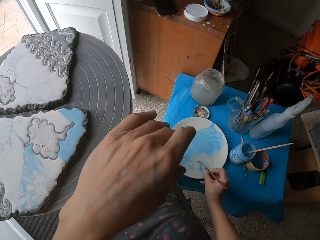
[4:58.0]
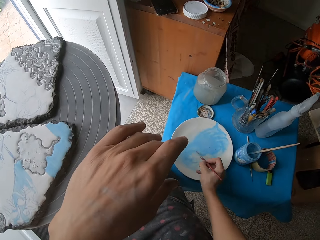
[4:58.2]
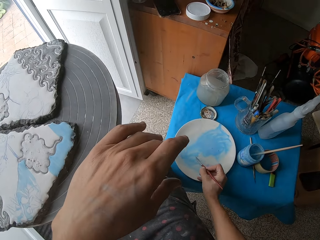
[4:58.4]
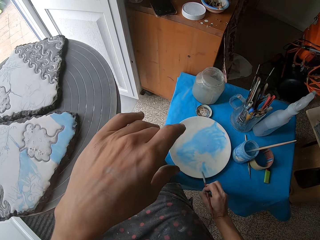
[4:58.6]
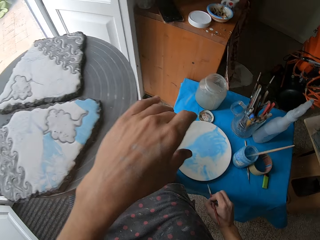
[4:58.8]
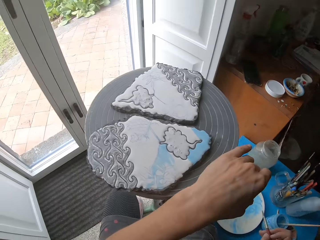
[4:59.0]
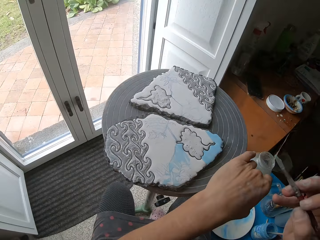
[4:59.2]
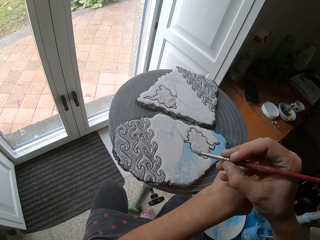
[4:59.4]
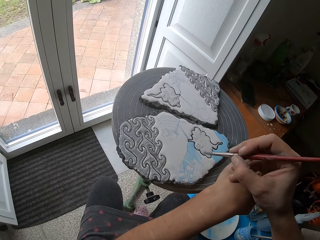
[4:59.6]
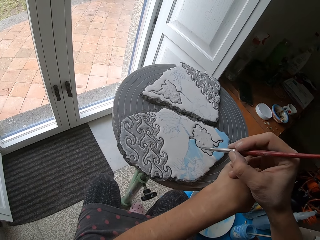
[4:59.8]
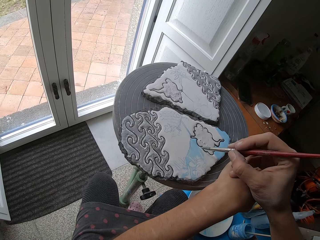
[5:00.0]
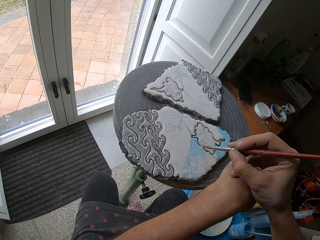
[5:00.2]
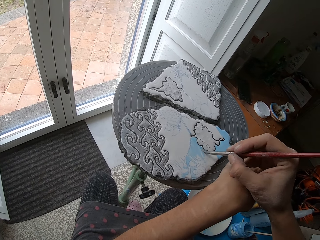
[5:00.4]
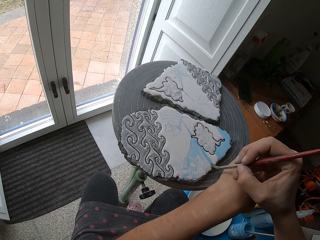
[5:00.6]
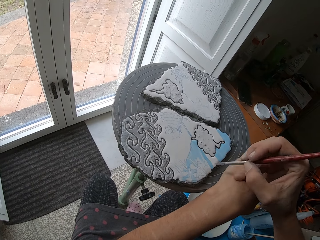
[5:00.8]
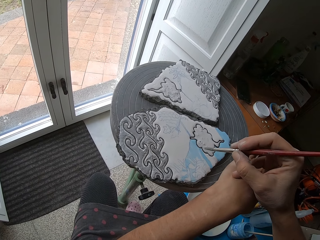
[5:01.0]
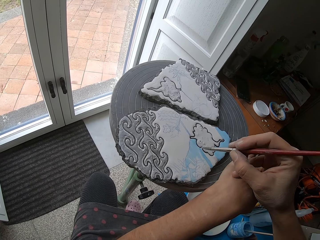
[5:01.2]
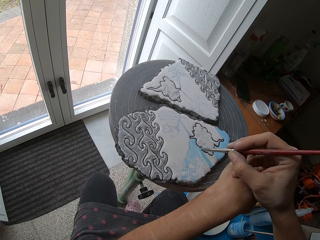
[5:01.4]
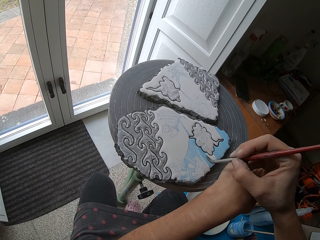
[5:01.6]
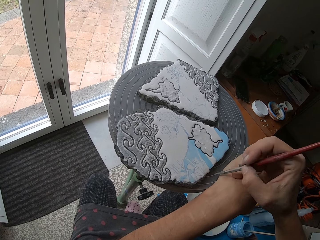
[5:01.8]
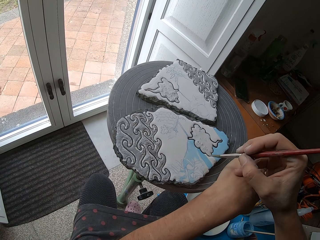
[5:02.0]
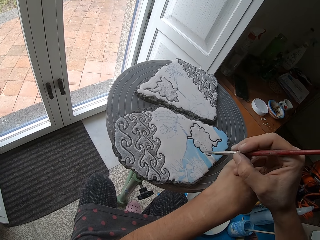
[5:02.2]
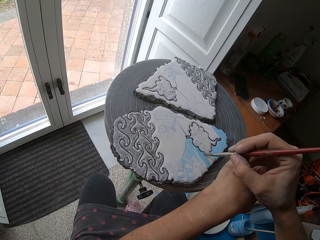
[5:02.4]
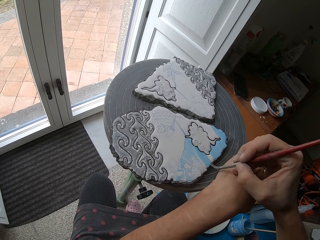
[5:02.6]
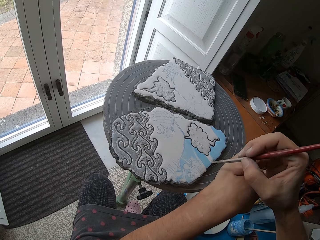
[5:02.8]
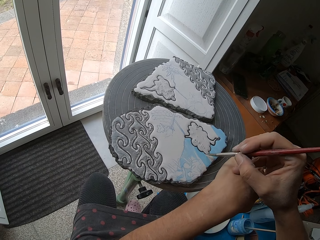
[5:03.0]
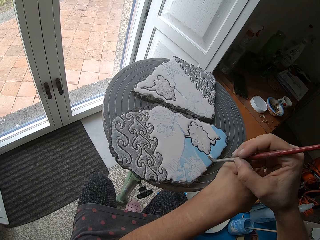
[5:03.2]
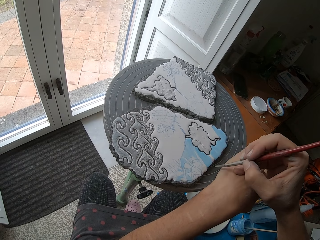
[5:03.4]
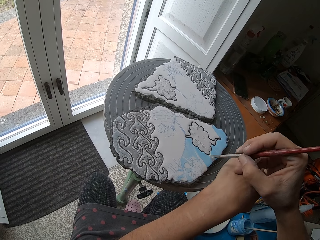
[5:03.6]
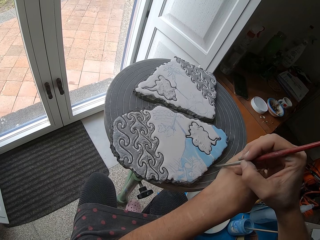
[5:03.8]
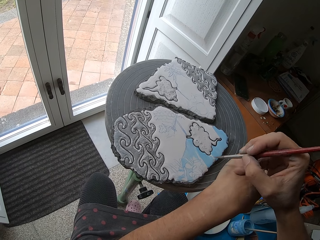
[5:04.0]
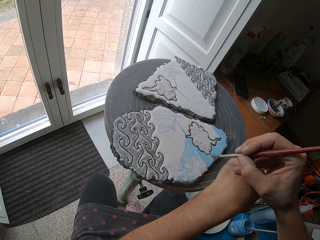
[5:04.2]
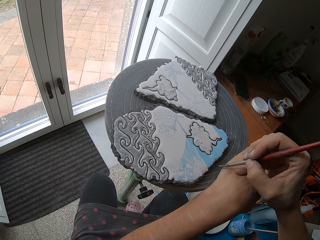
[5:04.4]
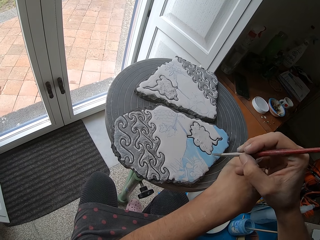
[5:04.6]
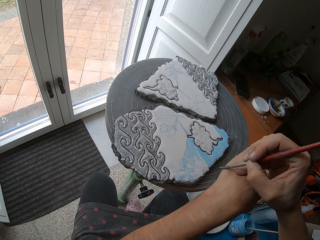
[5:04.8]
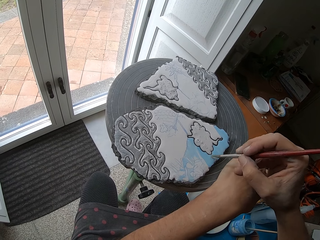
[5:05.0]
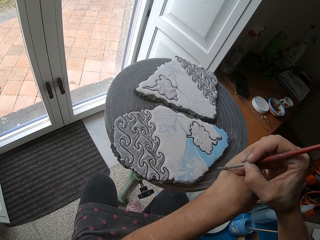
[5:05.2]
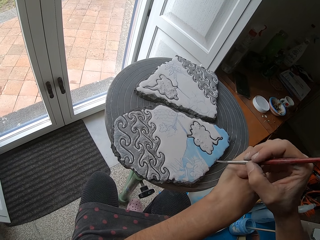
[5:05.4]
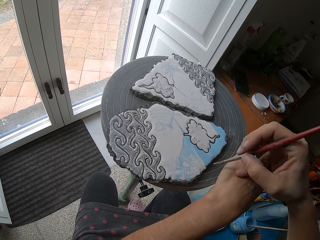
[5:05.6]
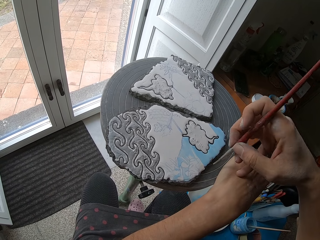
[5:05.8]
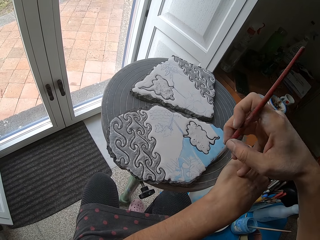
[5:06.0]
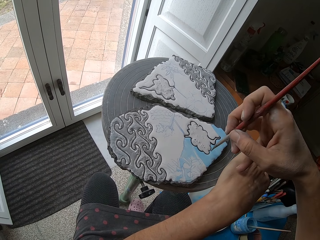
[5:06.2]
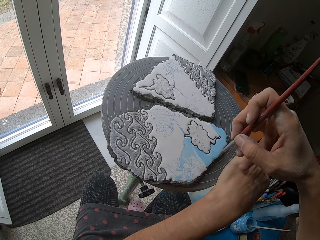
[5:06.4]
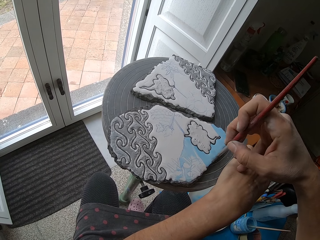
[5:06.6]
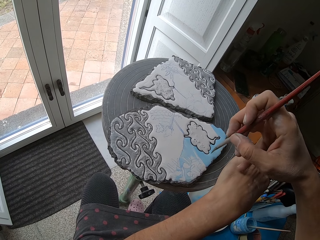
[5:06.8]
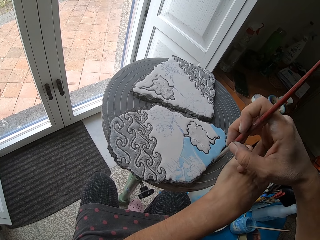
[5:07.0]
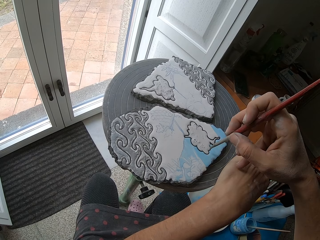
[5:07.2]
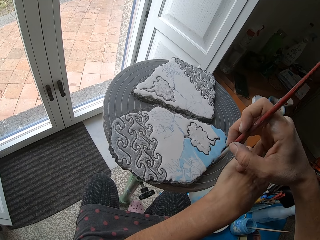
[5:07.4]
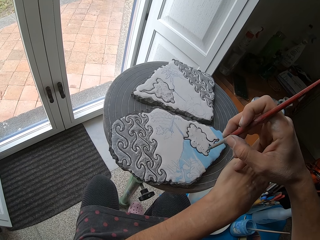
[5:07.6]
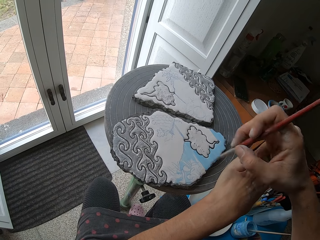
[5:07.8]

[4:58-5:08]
The camera wearer rubs the paint brush in her right hand on the blue color on the plate on the table. She wipes the paint brush in her right hand on the plate on the table. She paints the ceramic ornament on the potter's wheel with the paint brush in her right hand.

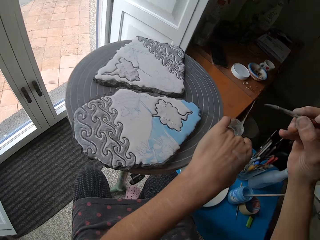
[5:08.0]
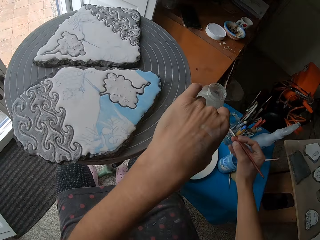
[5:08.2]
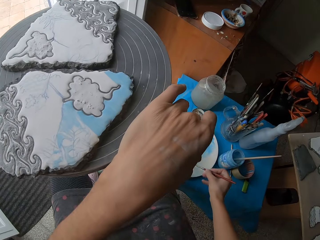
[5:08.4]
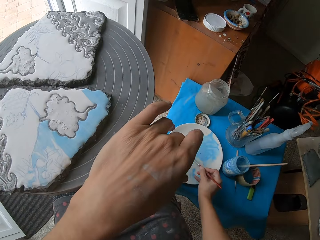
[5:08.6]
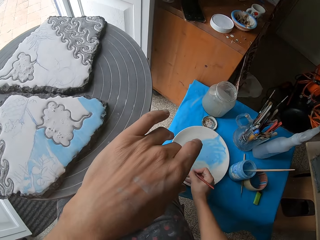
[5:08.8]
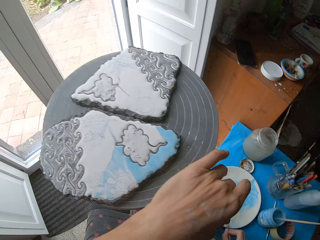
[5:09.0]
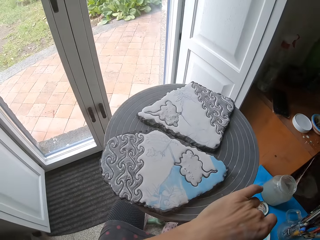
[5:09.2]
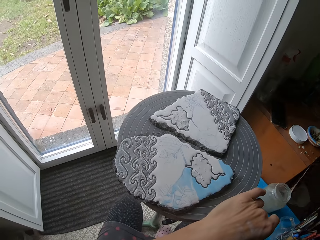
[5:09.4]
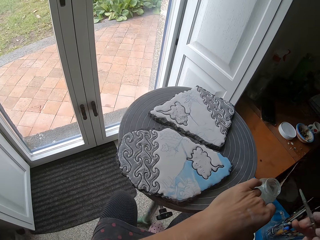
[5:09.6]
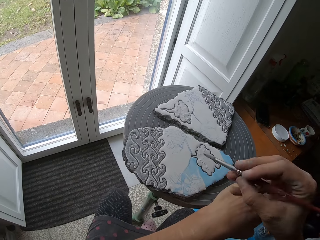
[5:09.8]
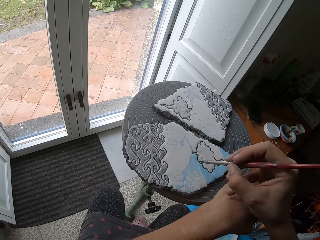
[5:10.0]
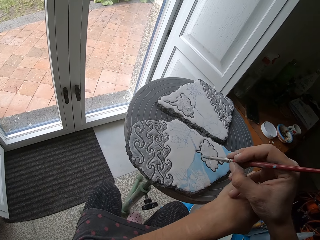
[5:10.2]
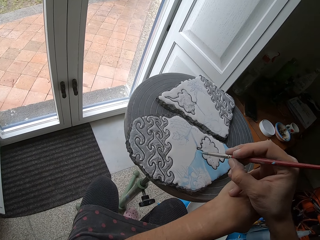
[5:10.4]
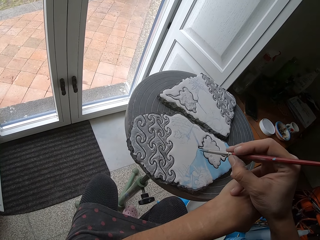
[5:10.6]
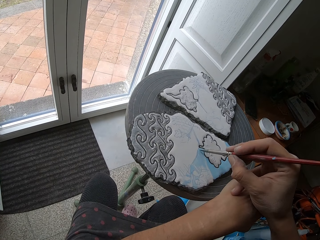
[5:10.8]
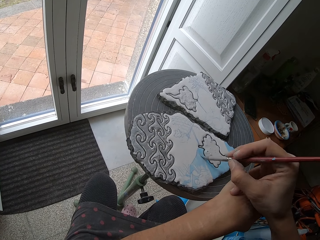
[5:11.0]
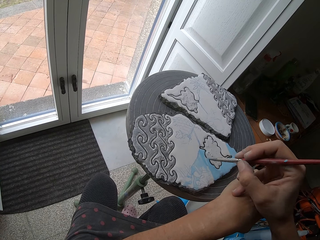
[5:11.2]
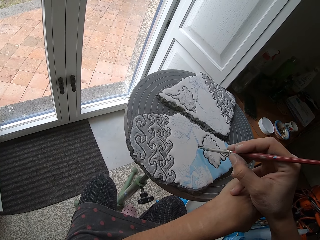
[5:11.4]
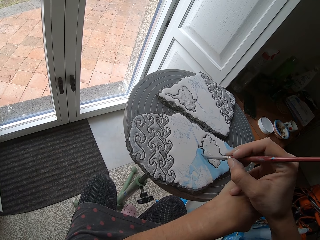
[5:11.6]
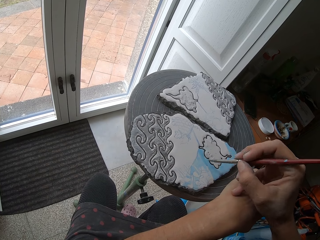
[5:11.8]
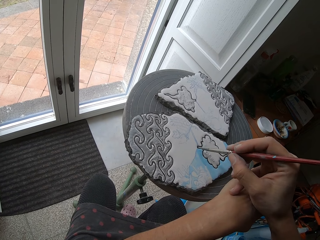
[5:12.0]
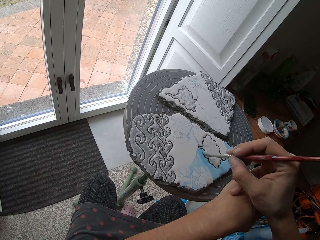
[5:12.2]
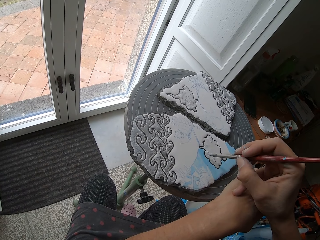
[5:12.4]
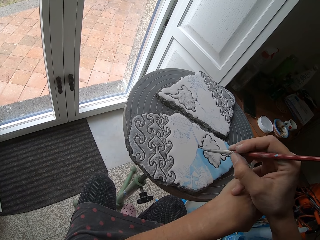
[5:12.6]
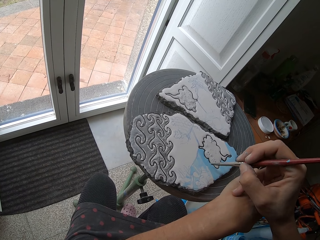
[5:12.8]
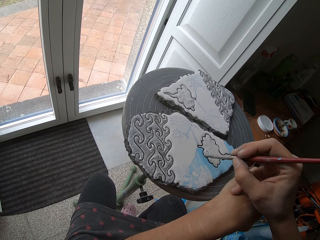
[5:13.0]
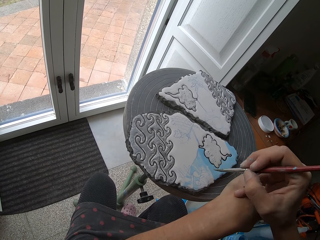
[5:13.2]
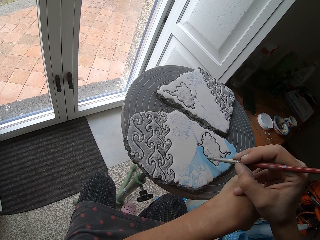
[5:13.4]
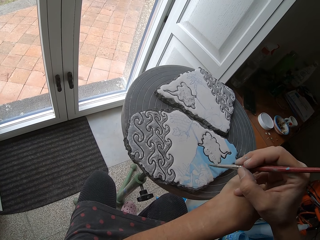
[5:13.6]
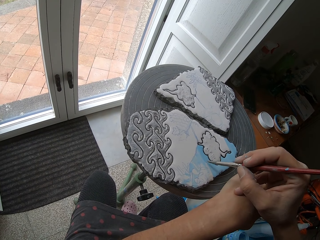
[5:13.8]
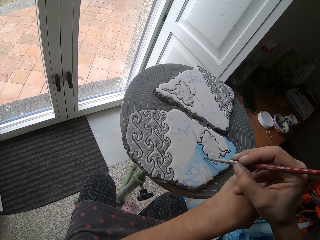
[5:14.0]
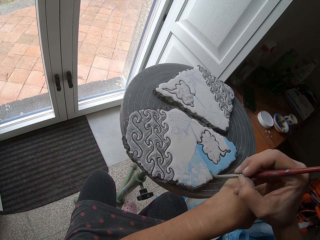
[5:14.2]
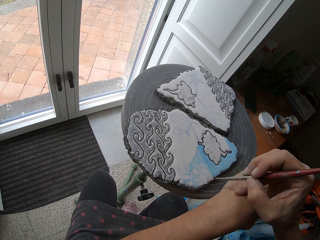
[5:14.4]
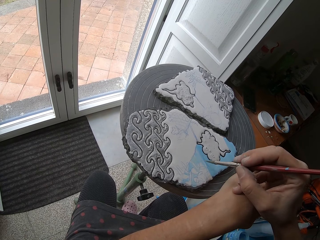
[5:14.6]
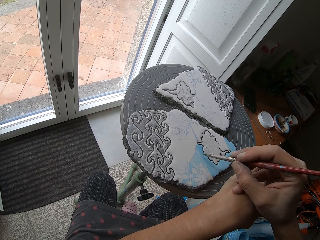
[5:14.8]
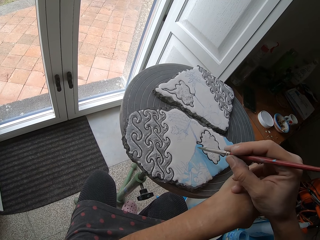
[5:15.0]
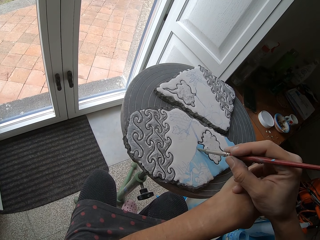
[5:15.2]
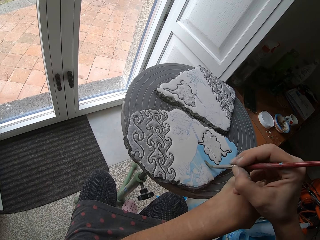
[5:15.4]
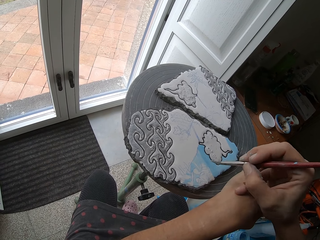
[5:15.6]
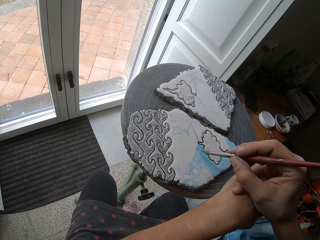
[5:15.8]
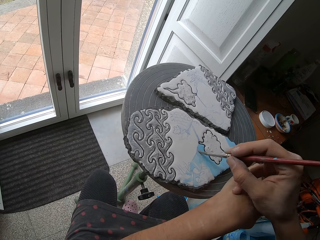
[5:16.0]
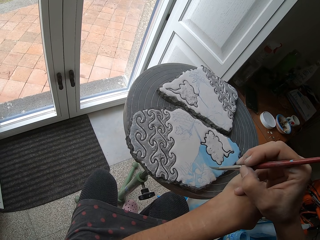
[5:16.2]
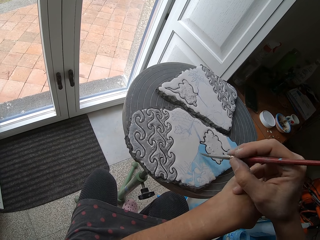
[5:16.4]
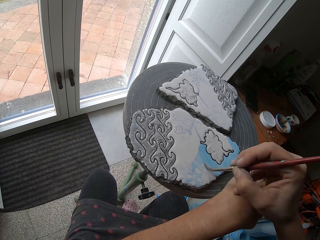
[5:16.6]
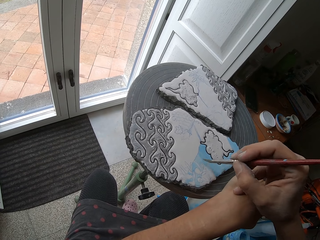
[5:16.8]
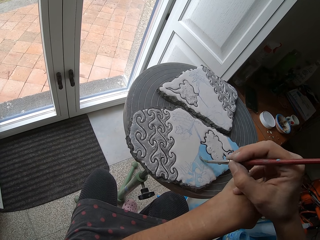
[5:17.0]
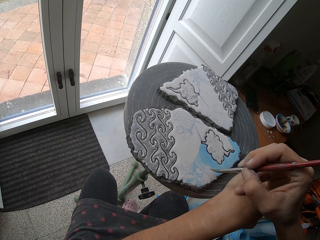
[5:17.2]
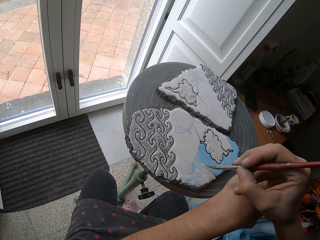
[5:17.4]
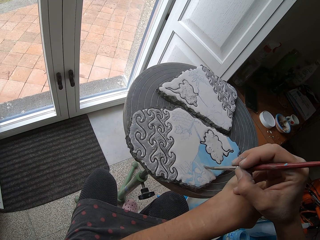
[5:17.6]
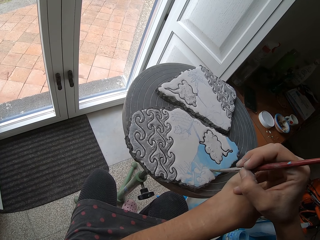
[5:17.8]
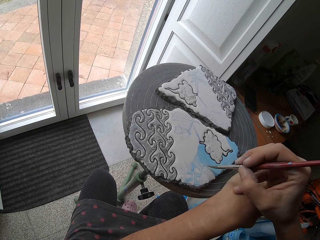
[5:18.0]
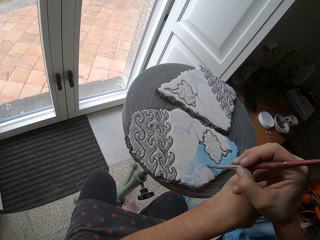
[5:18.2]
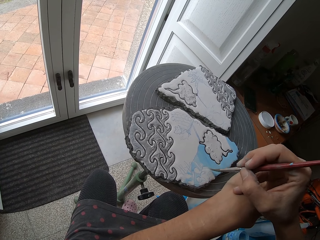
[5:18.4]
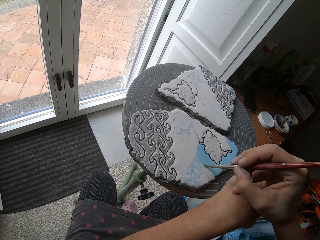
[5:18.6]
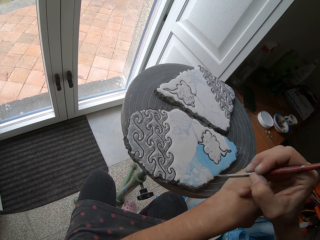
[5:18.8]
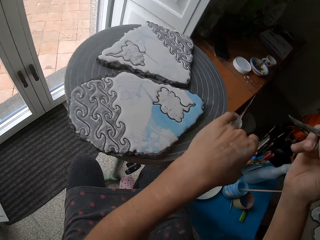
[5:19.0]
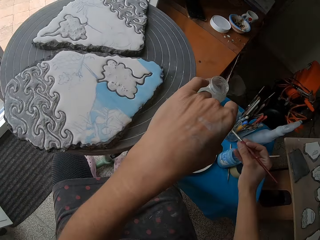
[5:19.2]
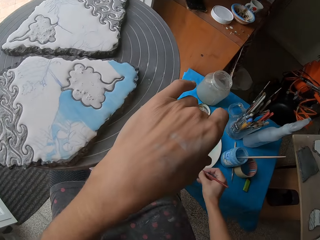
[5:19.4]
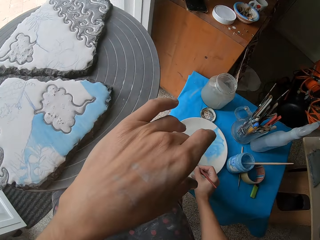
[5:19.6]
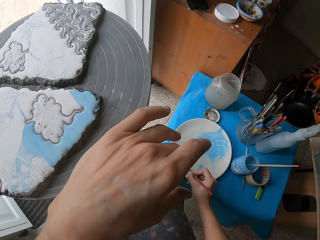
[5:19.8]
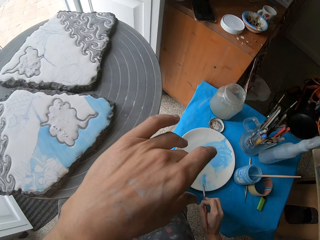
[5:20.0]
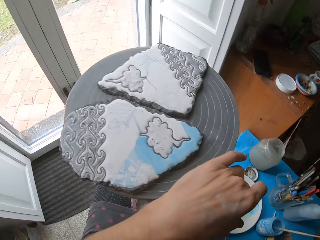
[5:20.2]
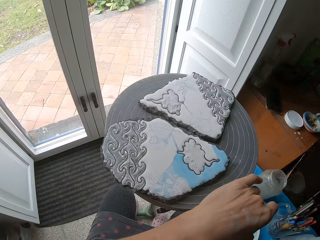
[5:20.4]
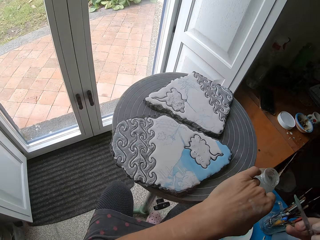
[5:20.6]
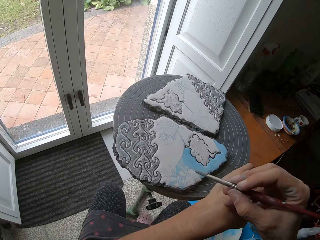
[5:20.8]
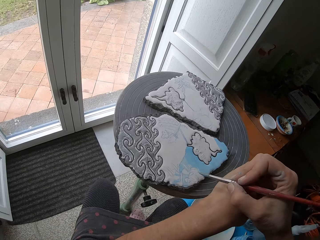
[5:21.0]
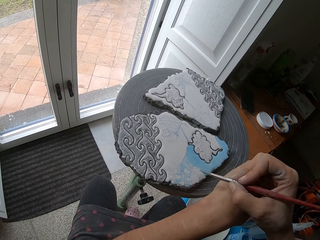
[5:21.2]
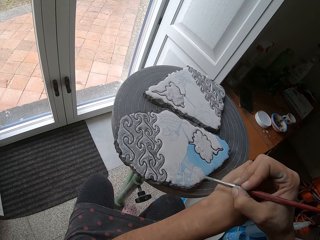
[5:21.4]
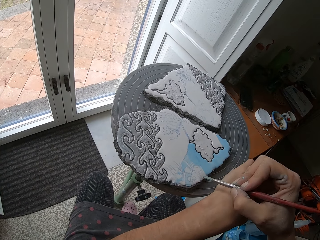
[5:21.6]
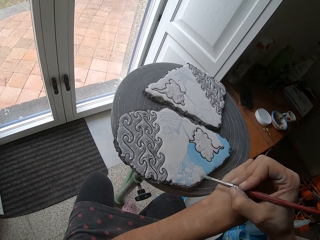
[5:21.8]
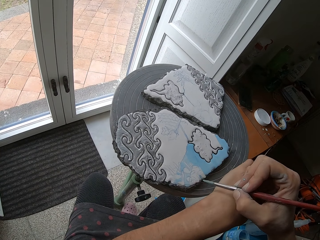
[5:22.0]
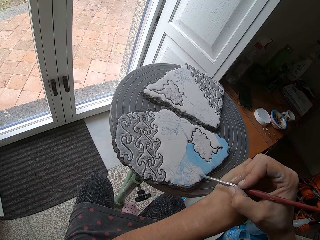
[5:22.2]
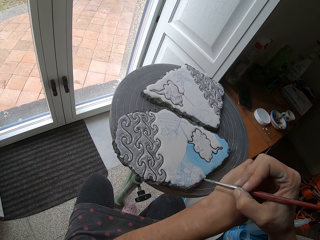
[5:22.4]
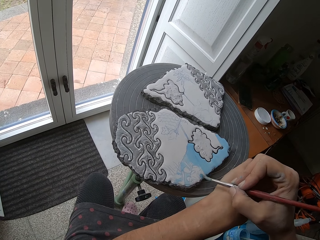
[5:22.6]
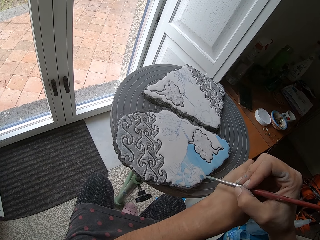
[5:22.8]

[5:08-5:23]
The camera wearer rubs the paint brush in her right hand on the blue color on the plate on the table. She paints the ceramic ornament on the potter's wheel with the paint brush in her right hand. She rubs the paint brush in her right hand on the blue color on the plate on the table. She wipes the paint brush in her right hand on the plate on the table. She paints the ceramic ornament on the potter's wheel with the paint brush in her right hand.
